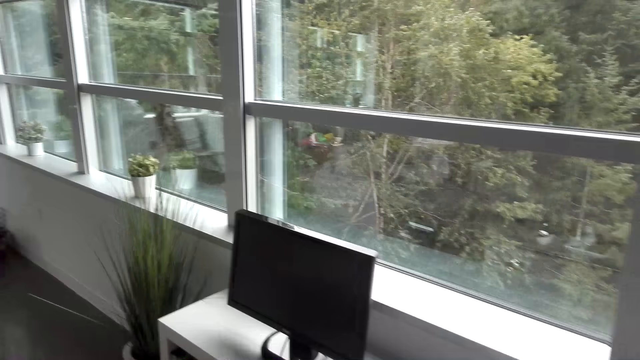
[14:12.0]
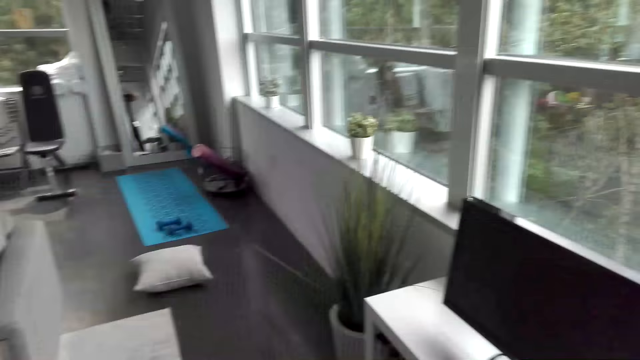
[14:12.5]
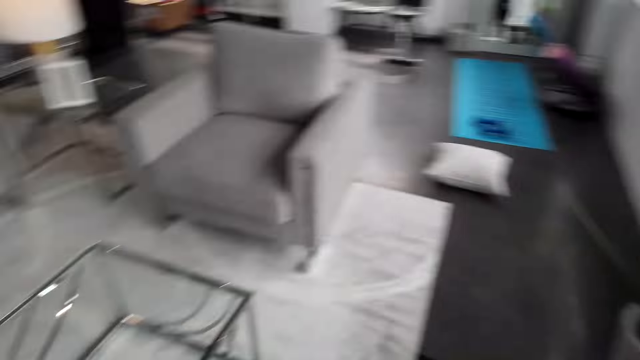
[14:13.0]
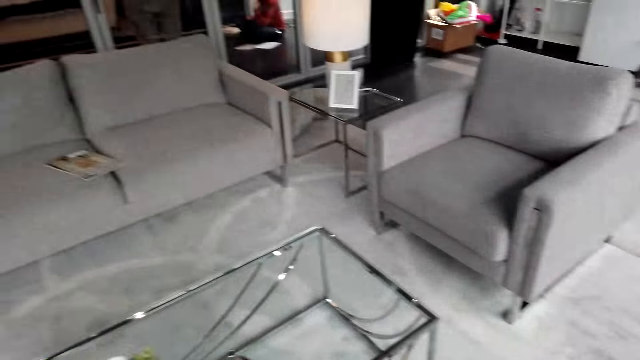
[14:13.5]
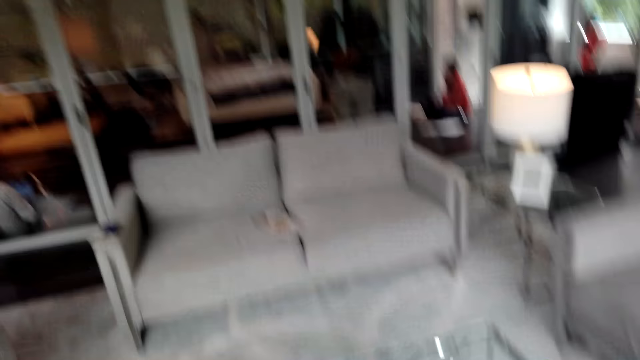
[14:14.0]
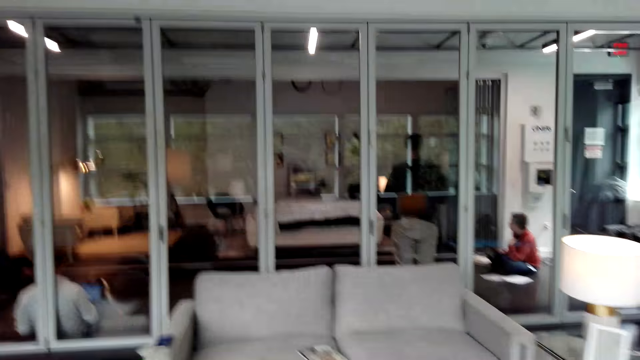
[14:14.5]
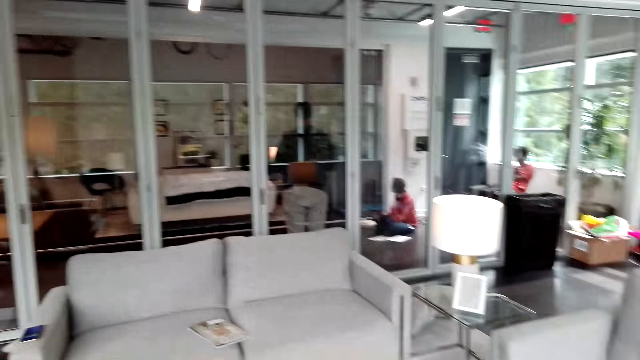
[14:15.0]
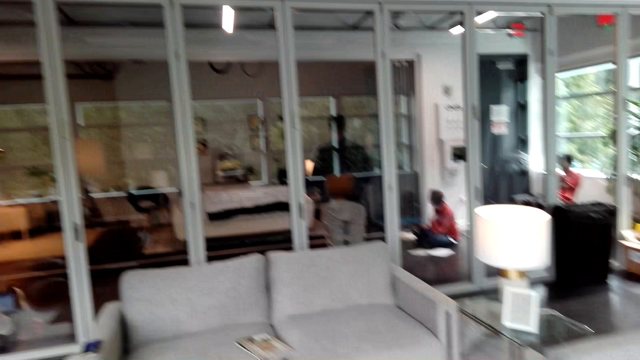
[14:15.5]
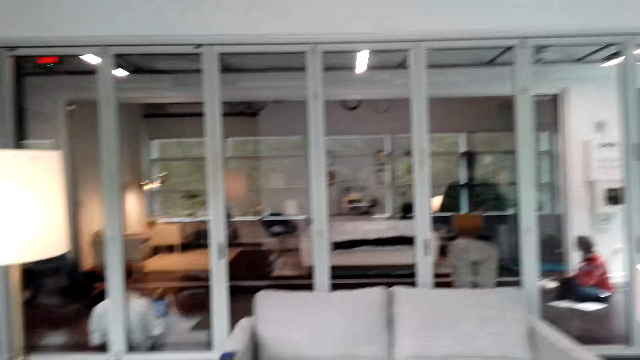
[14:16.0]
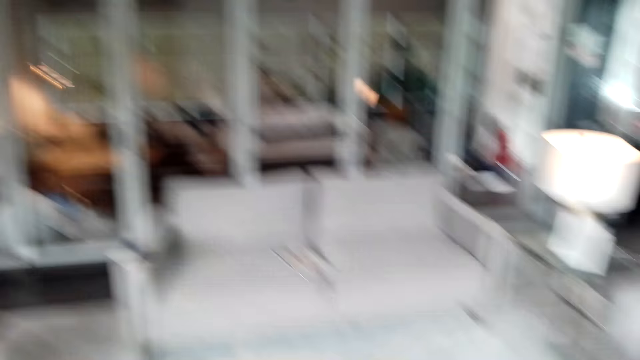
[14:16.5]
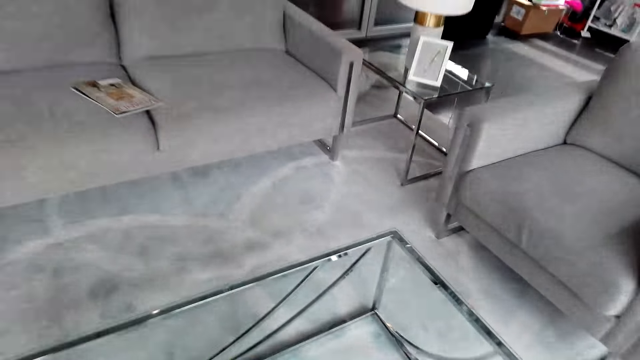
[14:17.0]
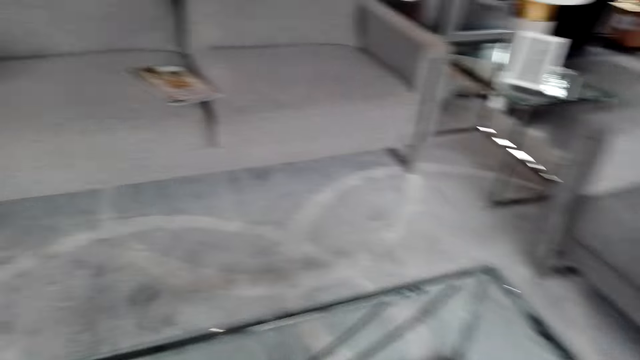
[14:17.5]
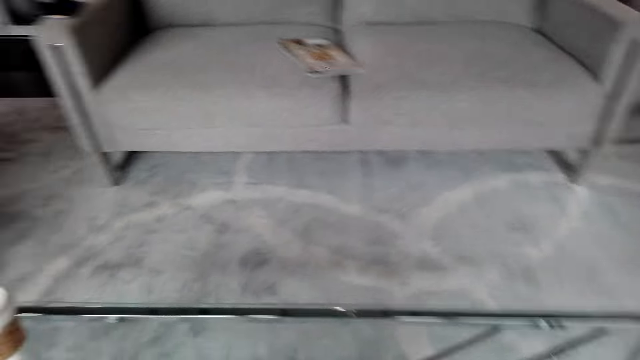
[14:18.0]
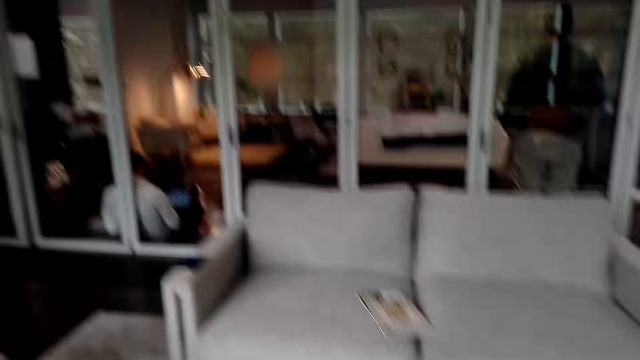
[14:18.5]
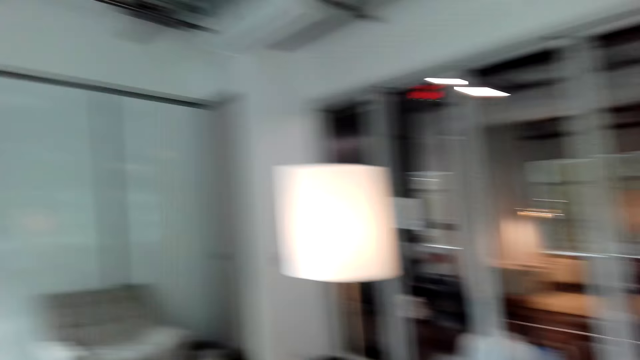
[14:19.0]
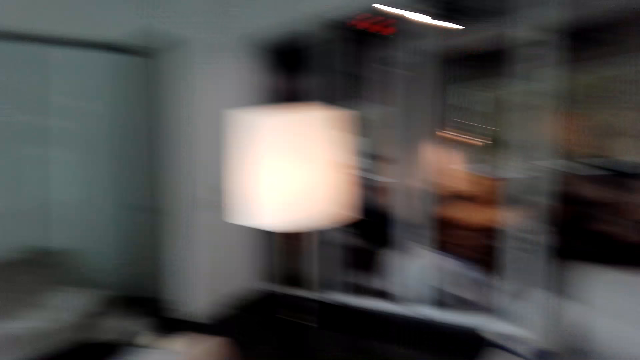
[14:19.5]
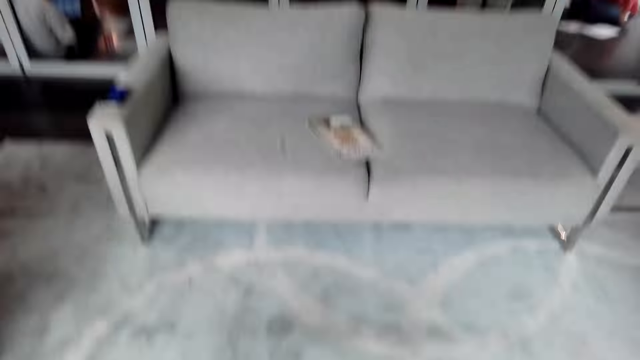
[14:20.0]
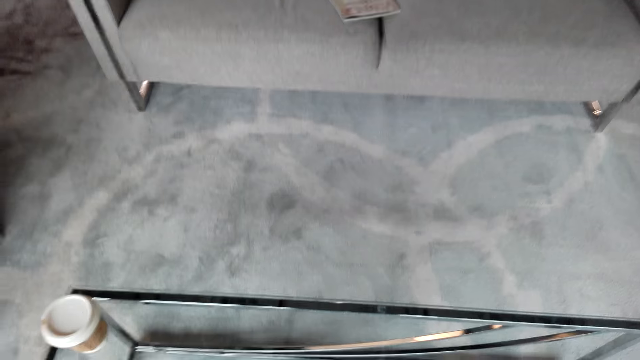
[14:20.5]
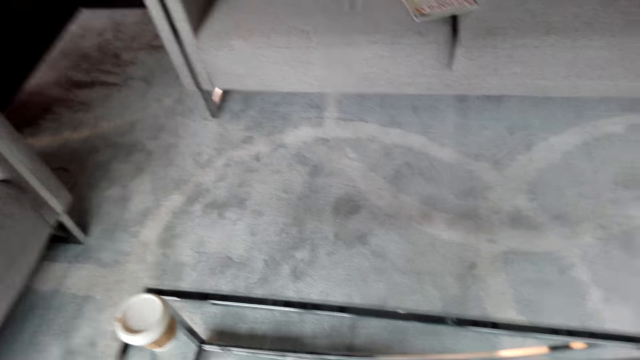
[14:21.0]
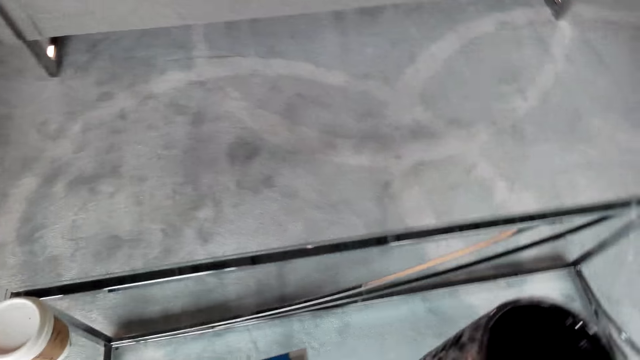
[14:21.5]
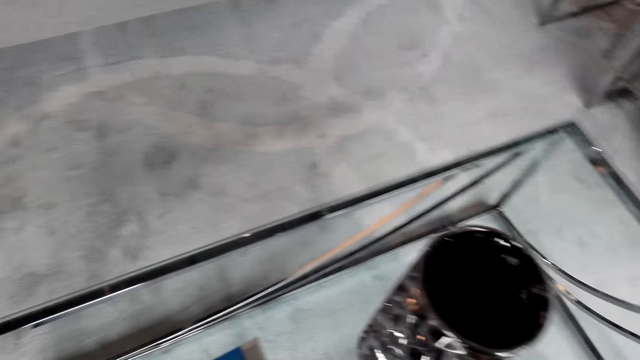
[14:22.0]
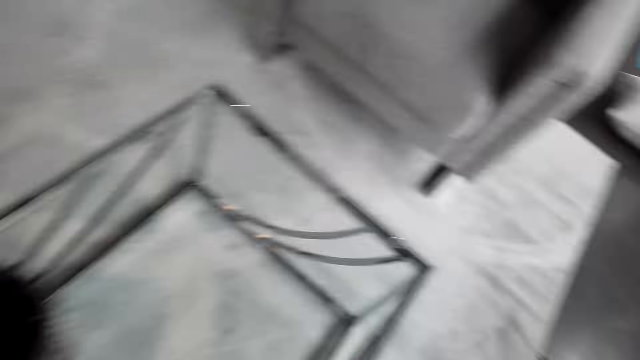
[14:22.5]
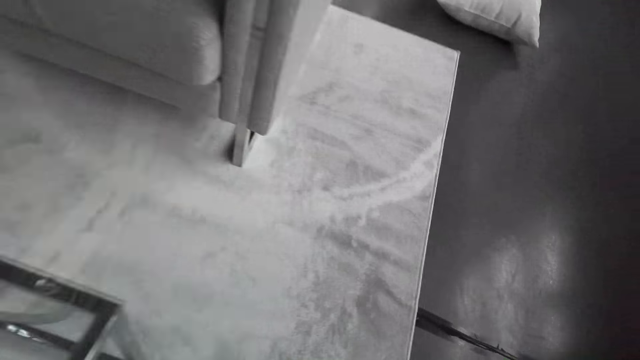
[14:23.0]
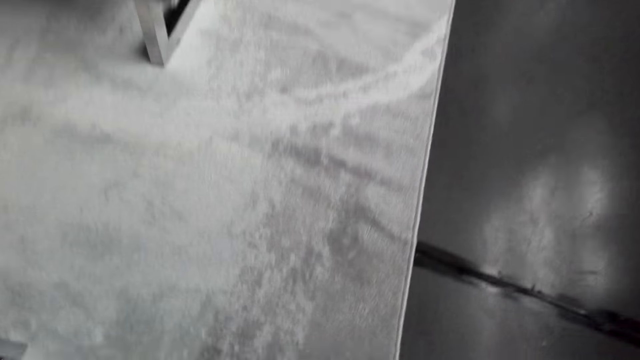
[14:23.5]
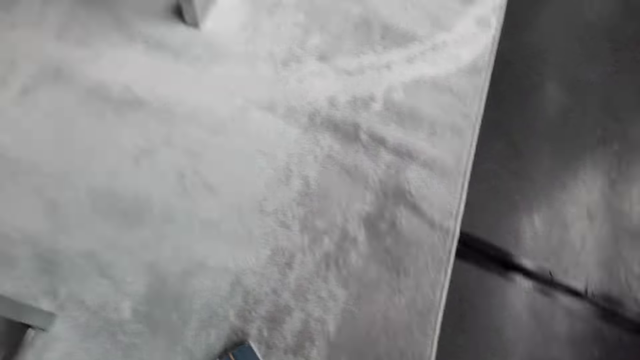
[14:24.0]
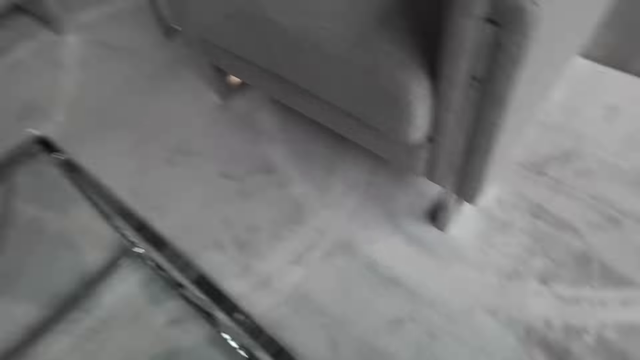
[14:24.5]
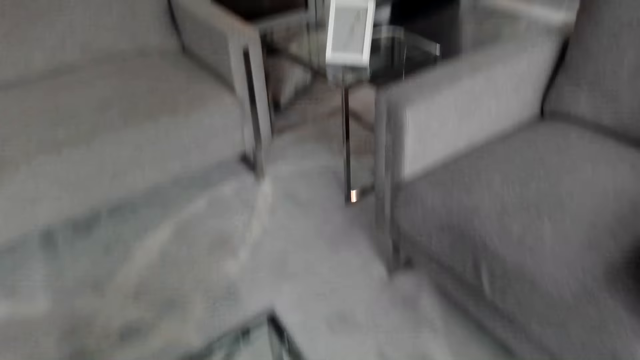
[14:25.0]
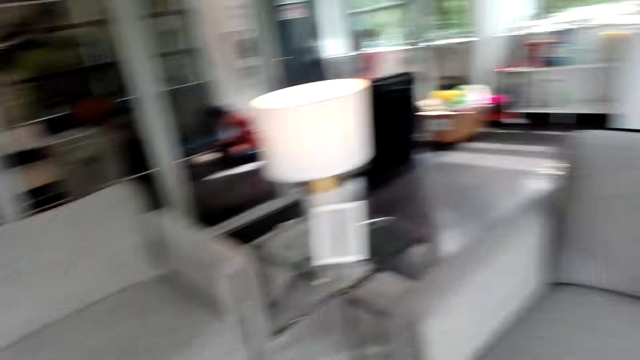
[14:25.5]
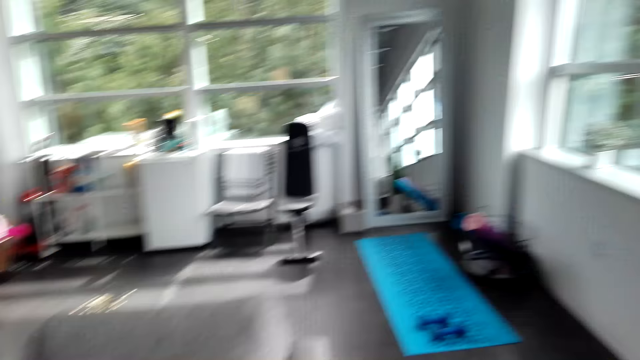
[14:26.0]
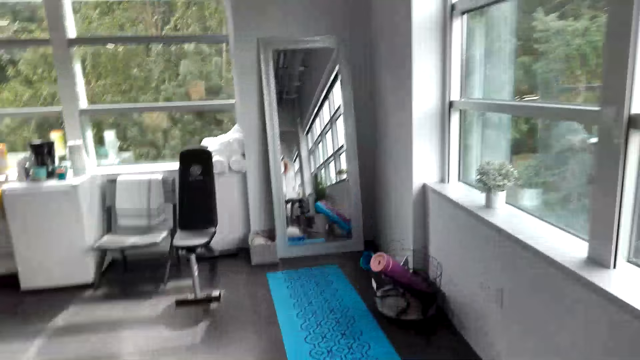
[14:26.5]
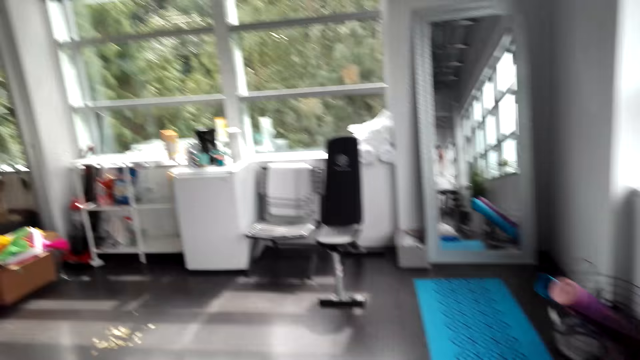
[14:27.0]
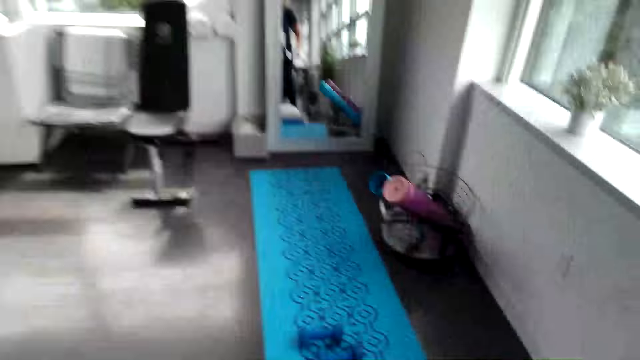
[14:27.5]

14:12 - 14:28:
The camera wearer walks in the room. They drop something on the table. They walk in the room.

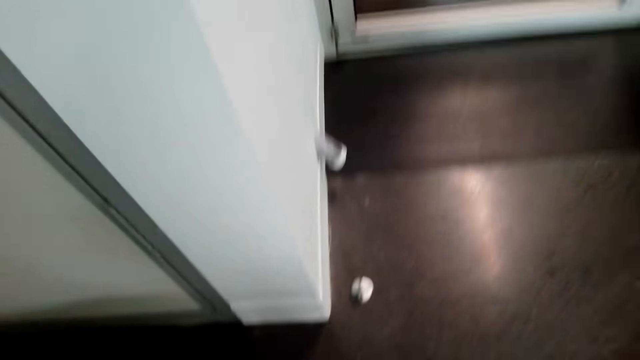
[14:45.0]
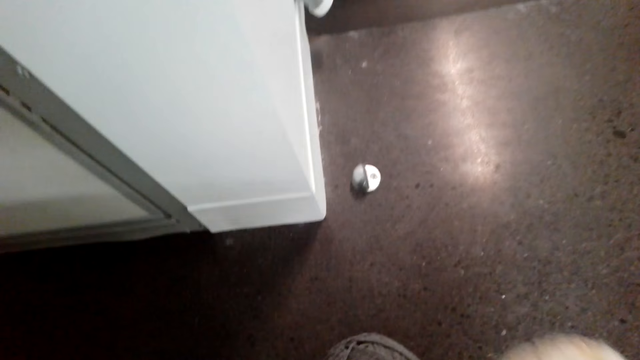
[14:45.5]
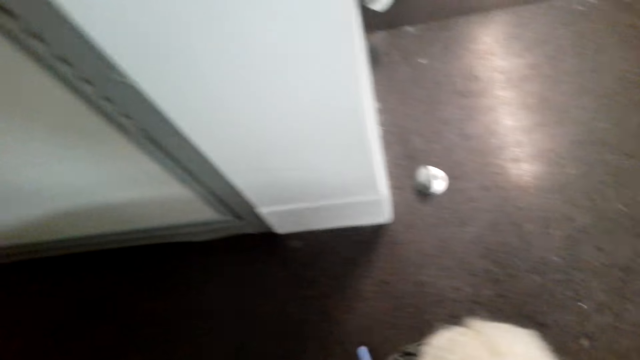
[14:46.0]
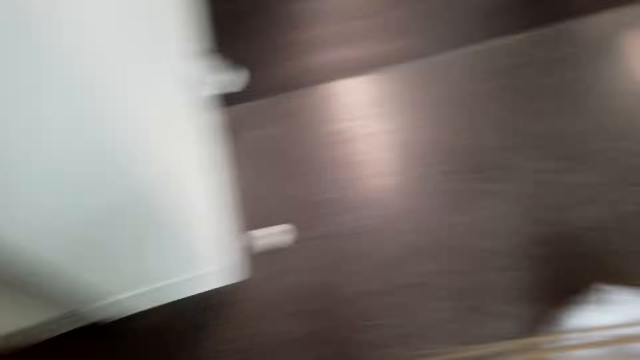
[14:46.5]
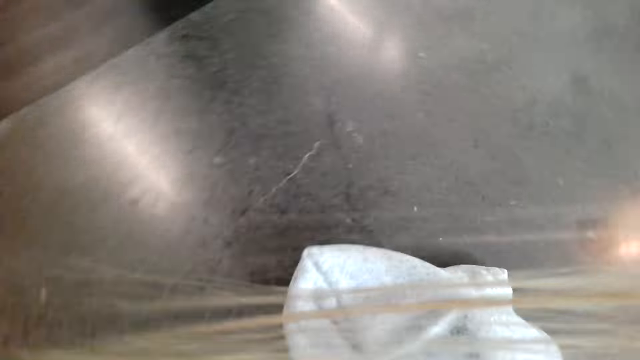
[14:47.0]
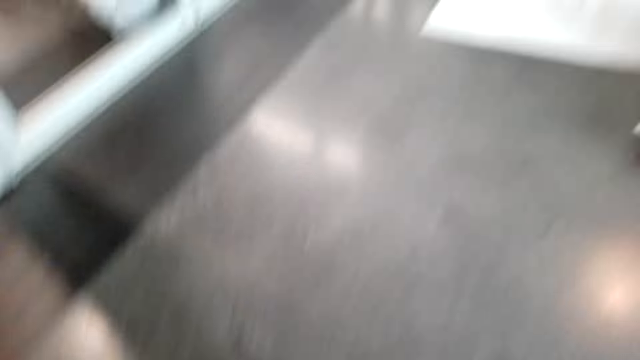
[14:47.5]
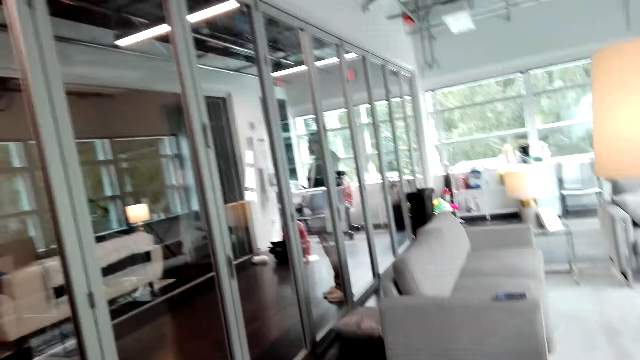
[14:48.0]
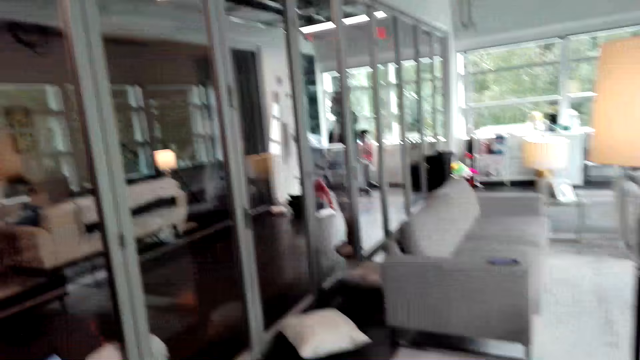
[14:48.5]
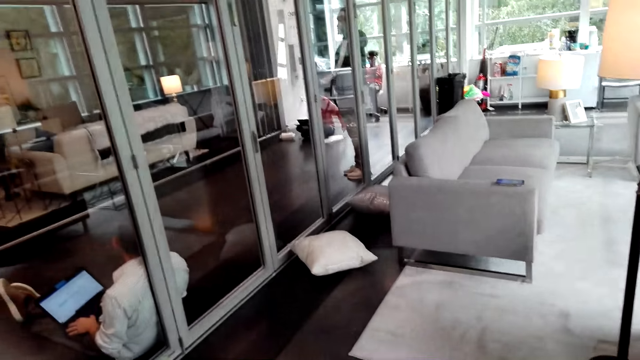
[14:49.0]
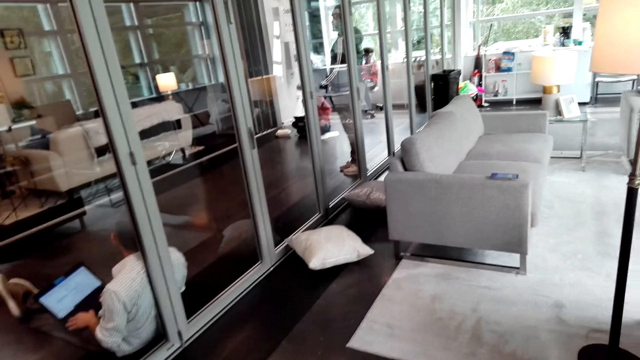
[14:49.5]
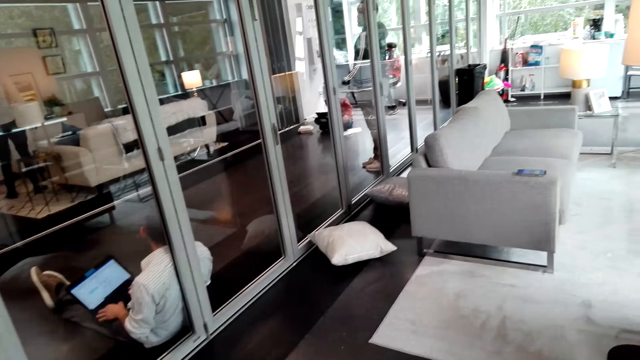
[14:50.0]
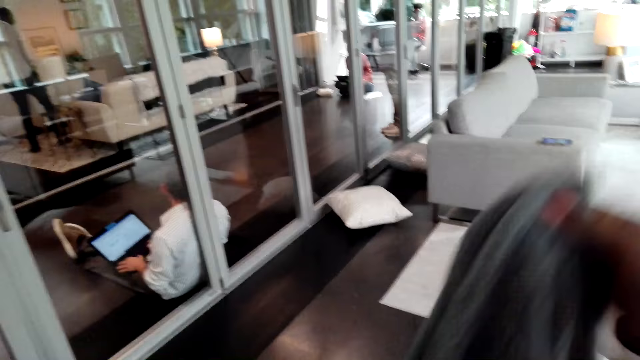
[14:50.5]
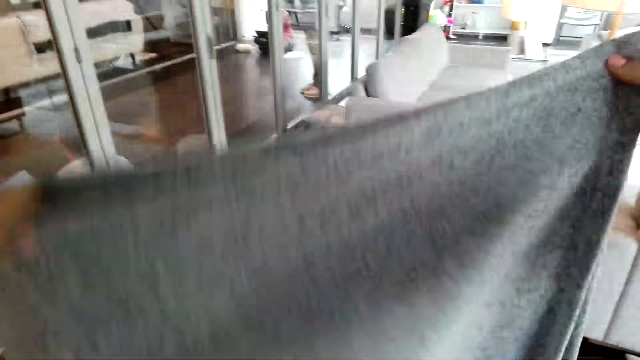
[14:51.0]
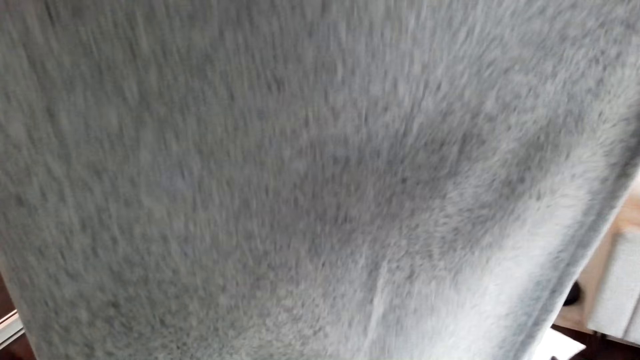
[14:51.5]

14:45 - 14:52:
The camera wearer picks a piece of cloth. They walk.
